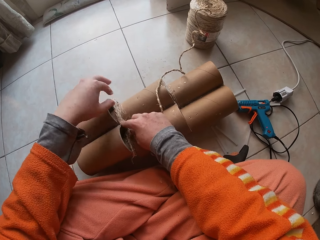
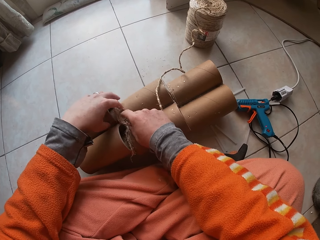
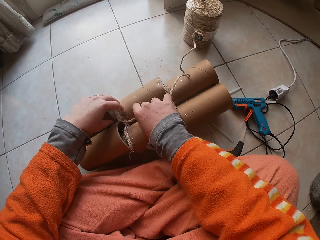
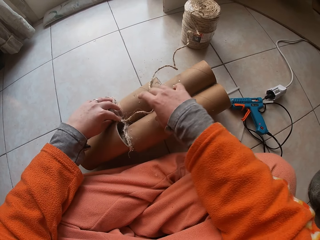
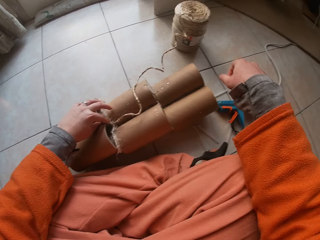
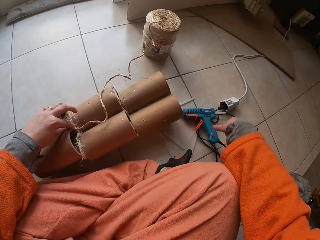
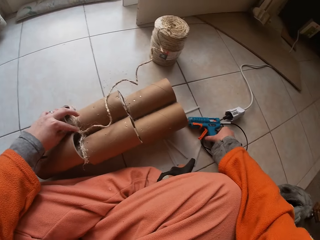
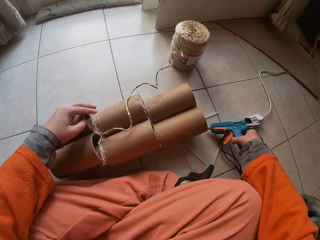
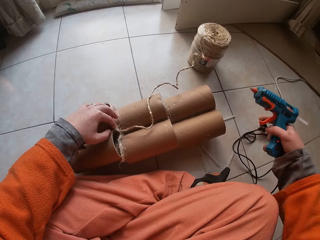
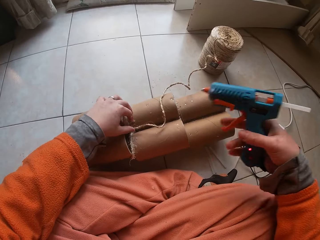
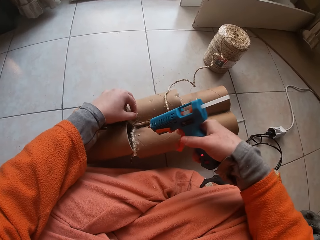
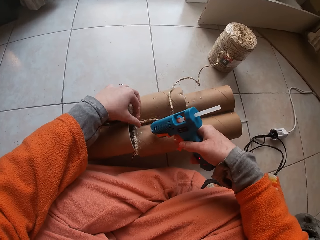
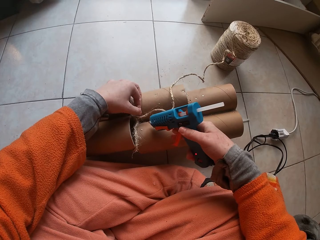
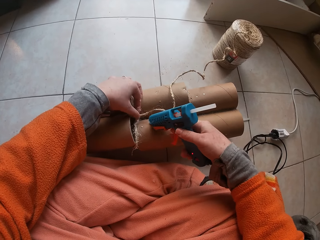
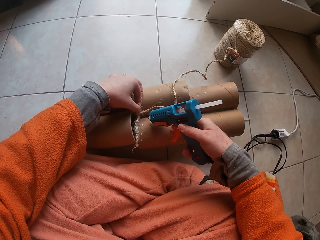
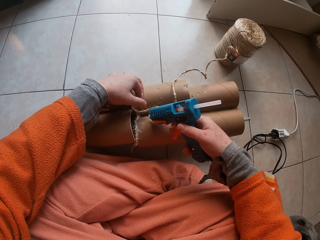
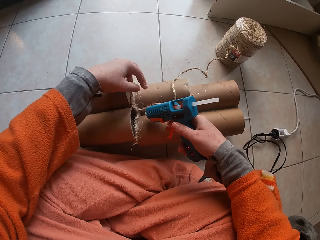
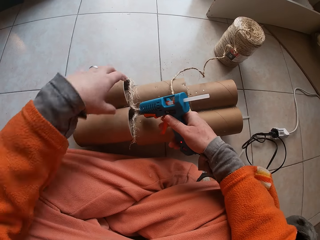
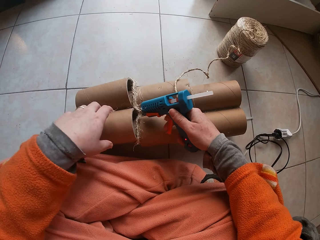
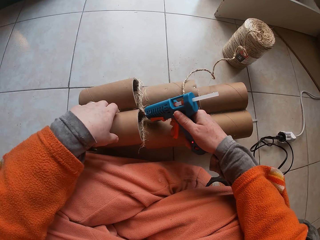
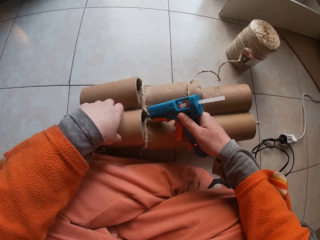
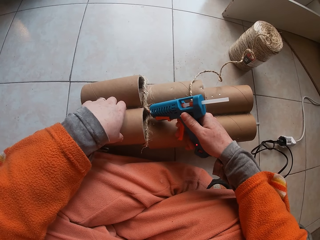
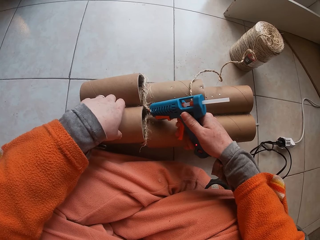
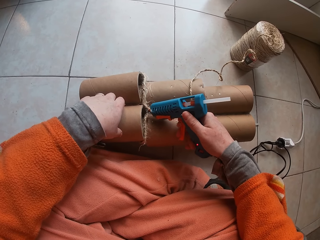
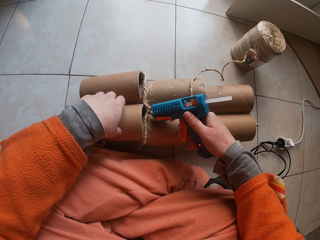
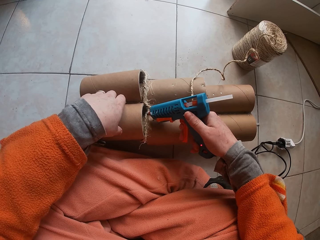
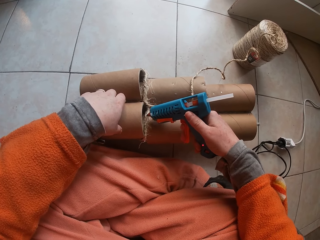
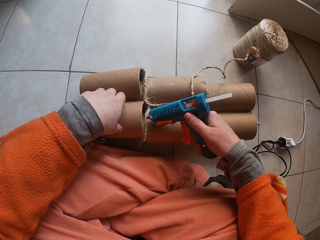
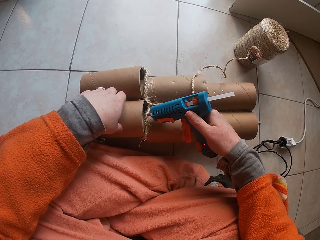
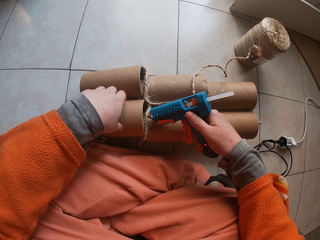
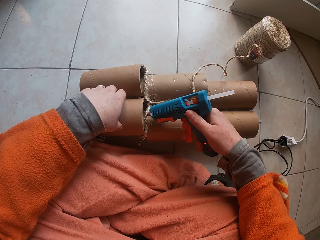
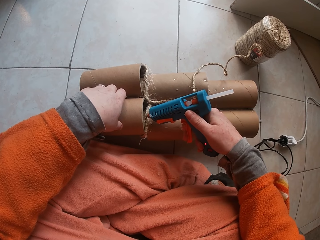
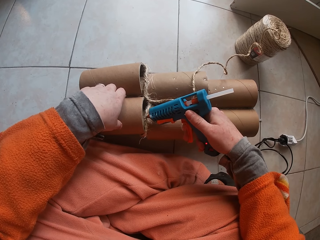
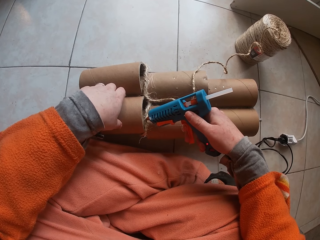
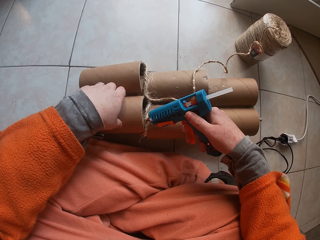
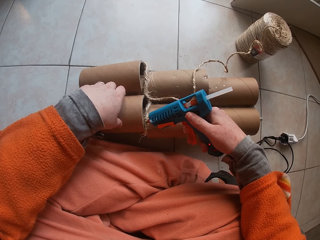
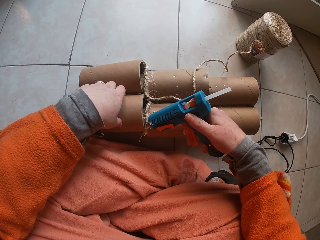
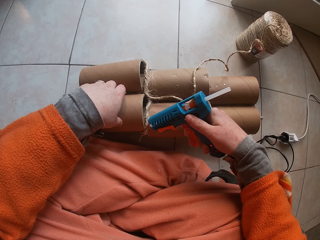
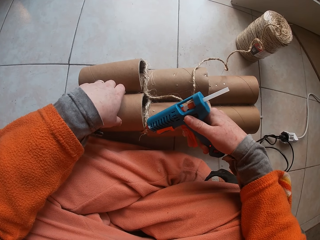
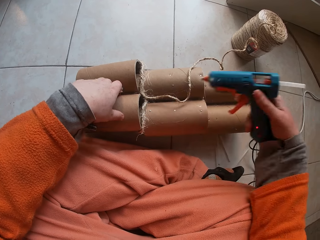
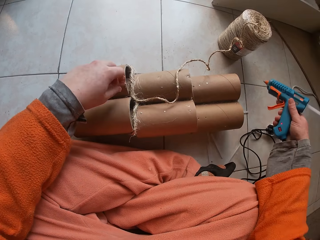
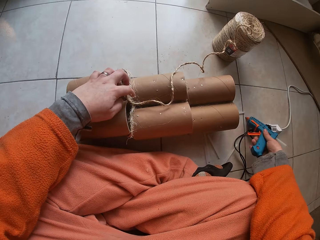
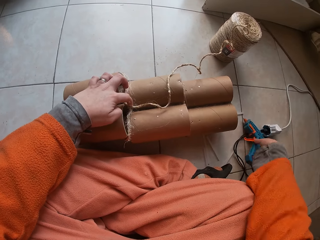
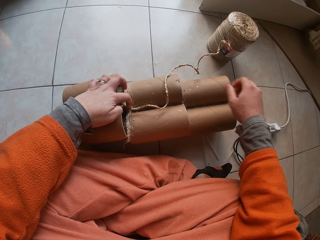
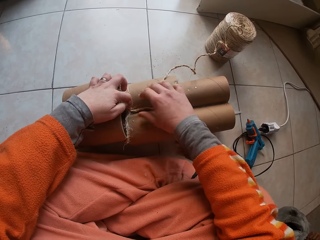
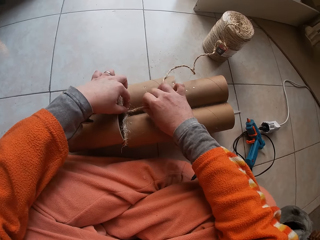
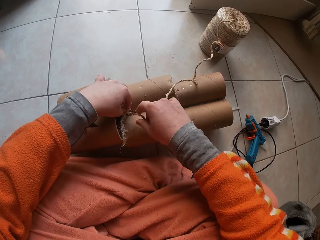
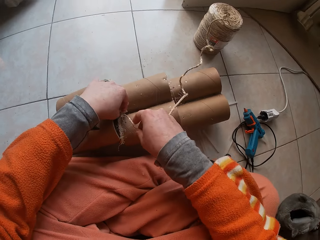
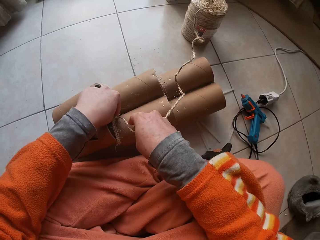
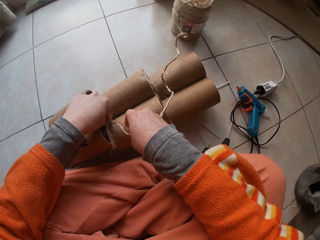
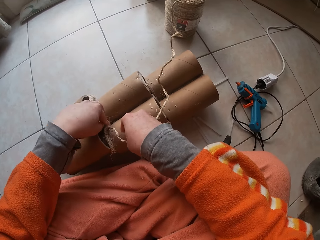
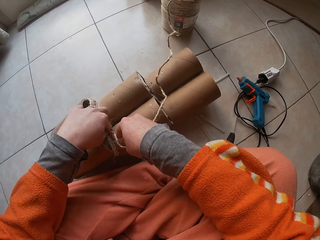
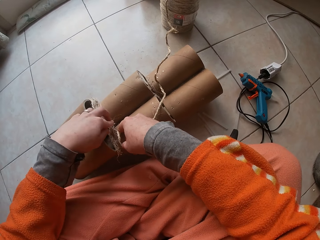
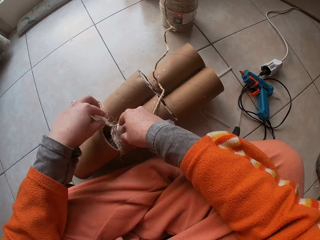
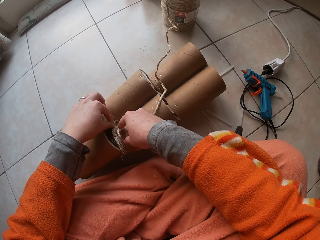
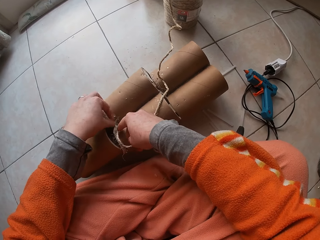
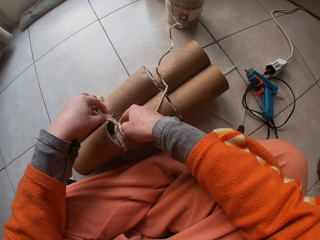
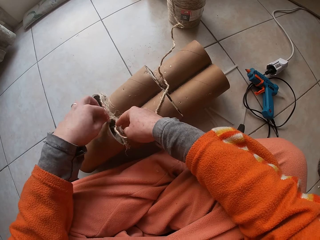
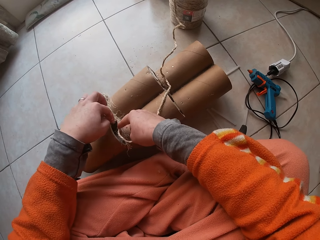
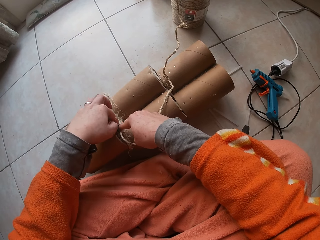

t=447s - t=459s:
The camera wearer carries the glue gun with the right hand. They pick up the glue gun. They put glue on the cardboard tube. They apply glue around the string. They drop the glue gun on the floor. They stick yarn to the cardboard tube.

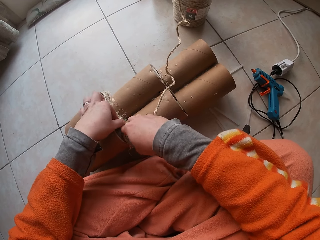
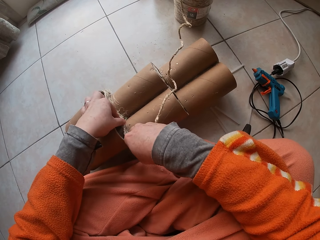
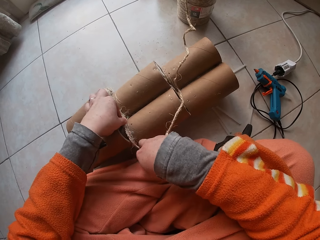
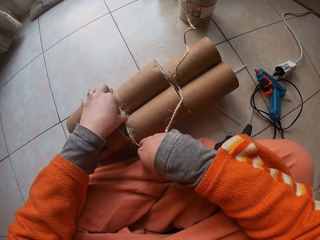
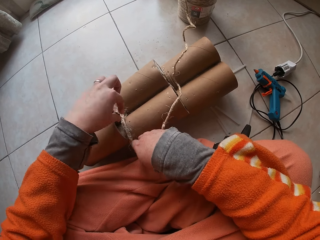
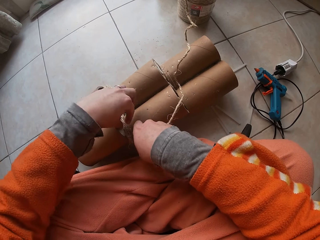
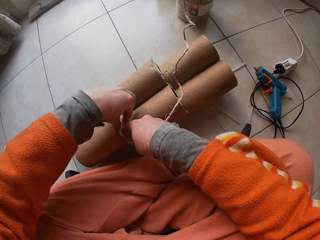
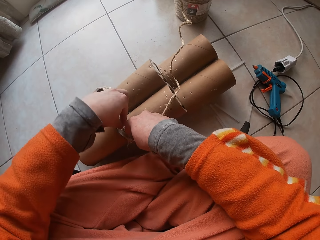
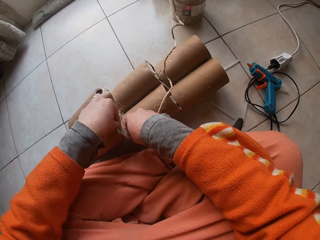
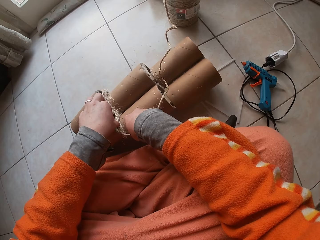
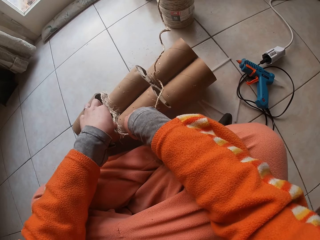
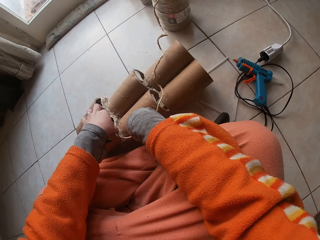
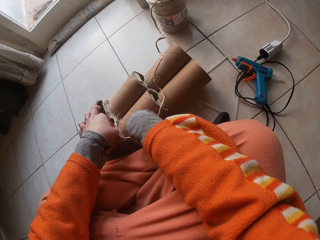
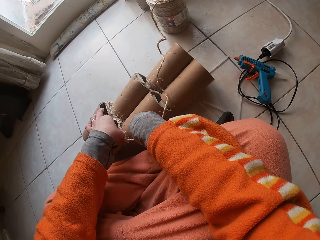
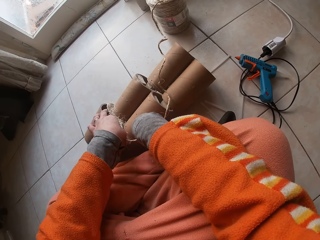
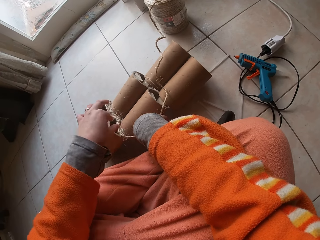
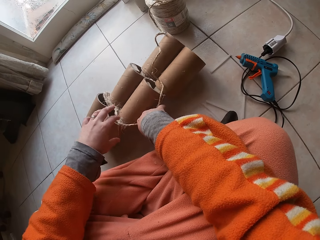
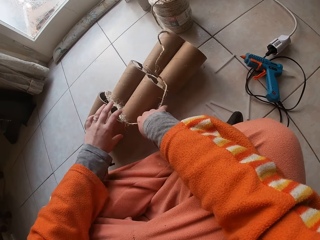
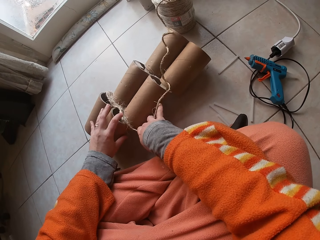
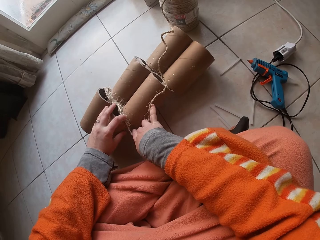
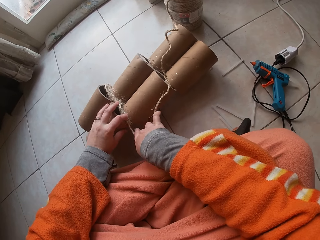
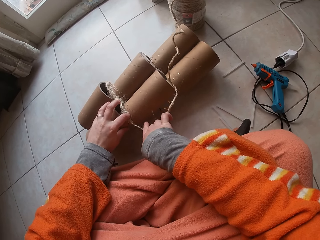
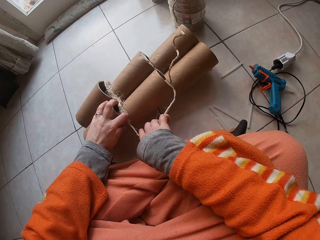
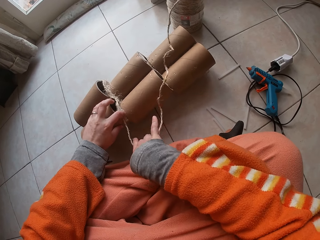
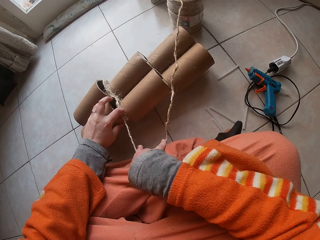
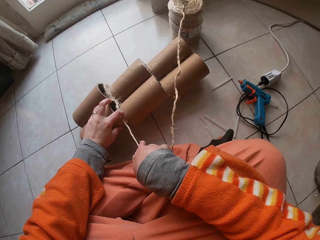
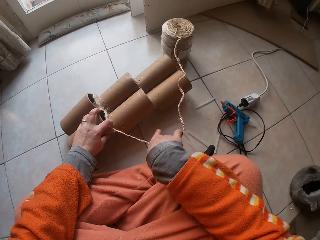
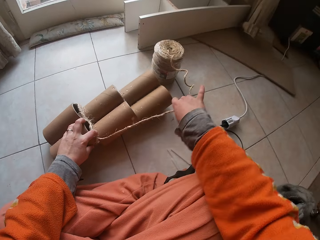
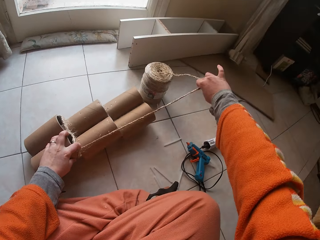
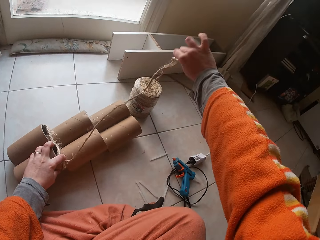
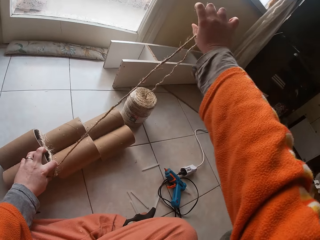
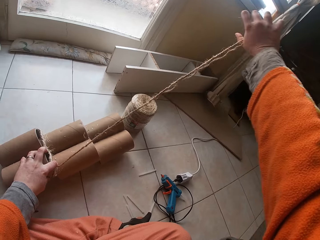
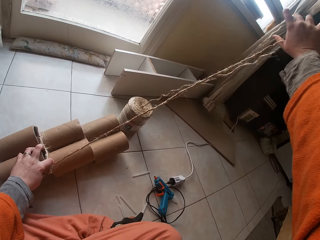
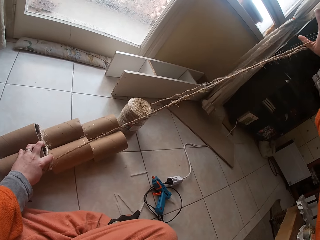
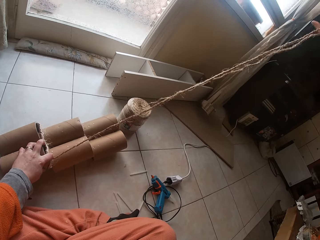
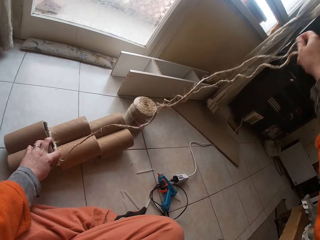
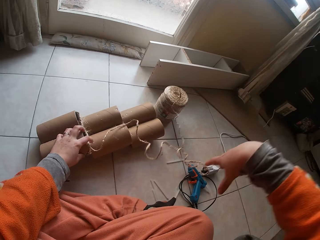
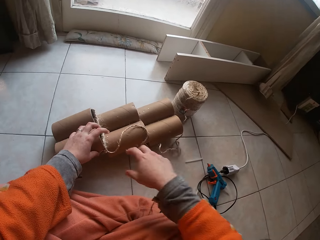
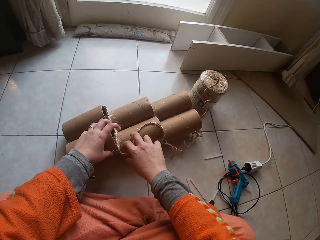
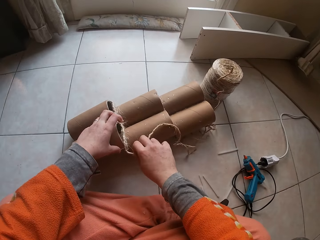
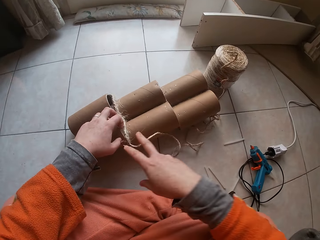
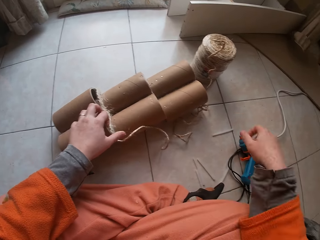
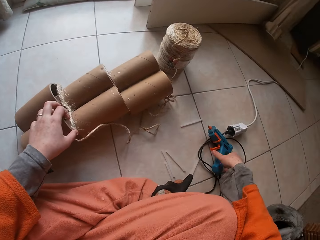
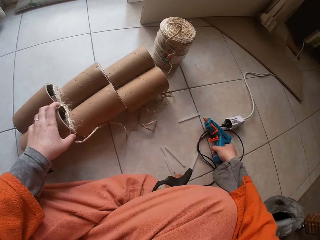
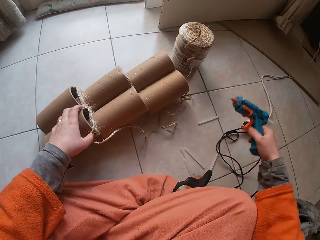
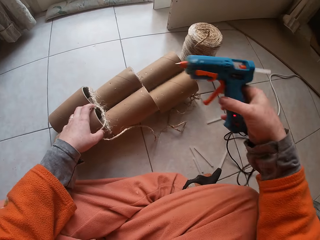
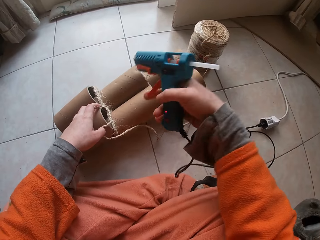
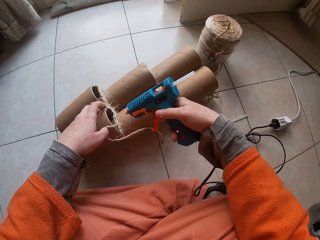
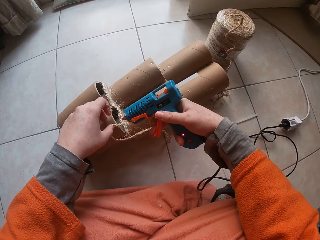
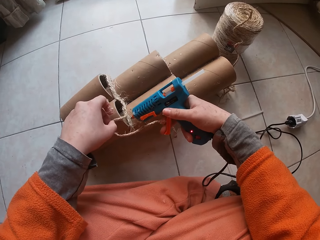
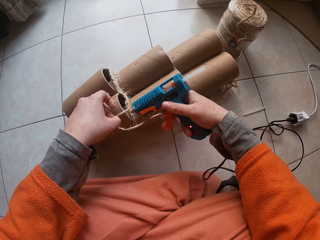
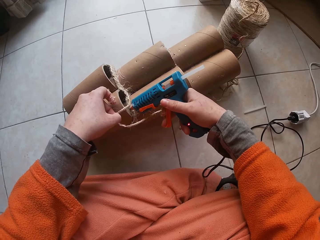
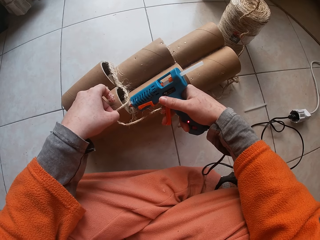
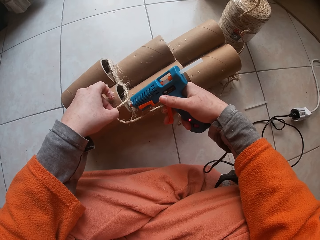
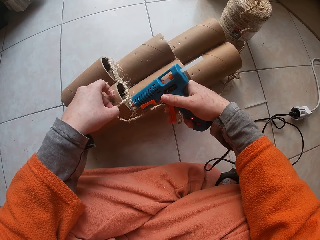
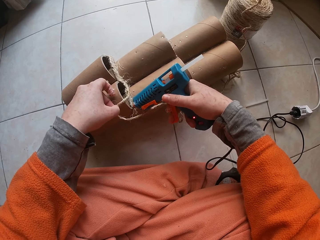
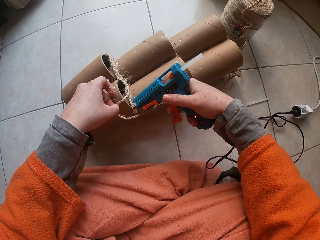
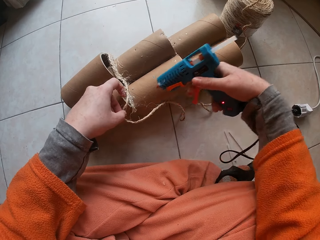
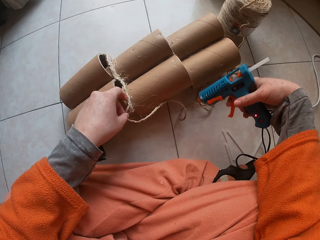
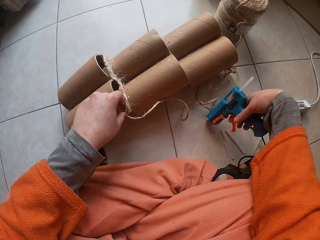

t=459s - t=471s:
The camera wearer rolls a string on the string holder. They unfold the string. They carry the glue gun with the right hand. They pick up the glue gun. They put glue on the cardboard tube. They apply glue on the string.
